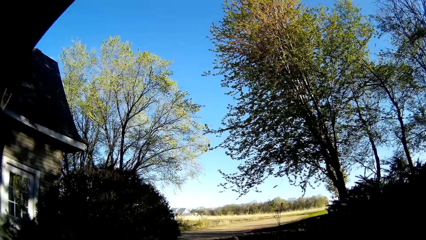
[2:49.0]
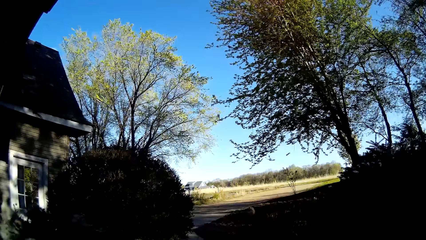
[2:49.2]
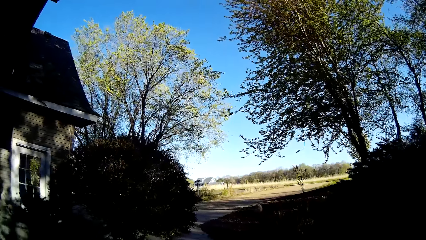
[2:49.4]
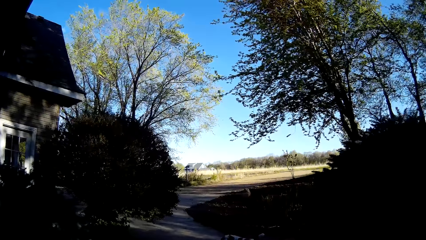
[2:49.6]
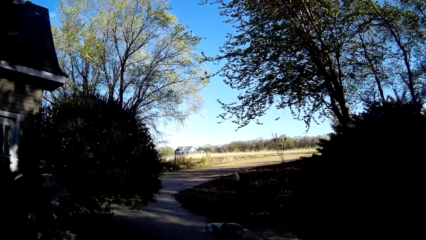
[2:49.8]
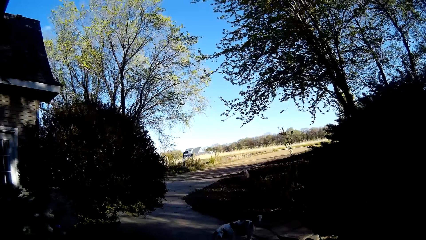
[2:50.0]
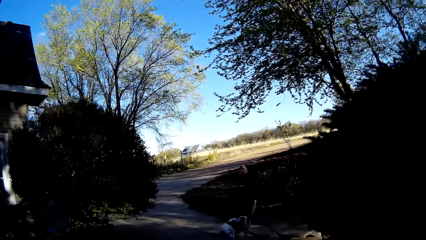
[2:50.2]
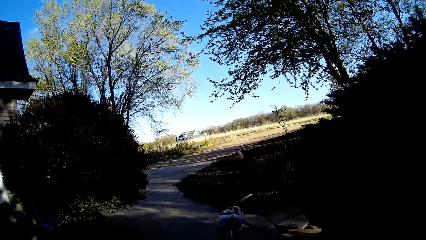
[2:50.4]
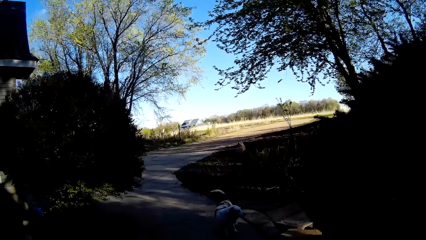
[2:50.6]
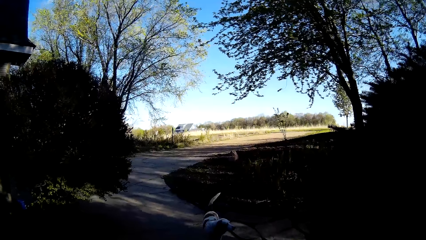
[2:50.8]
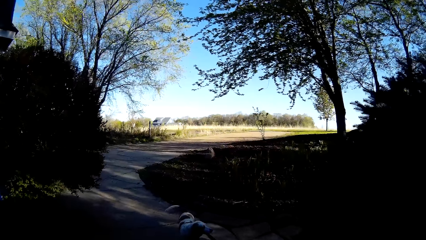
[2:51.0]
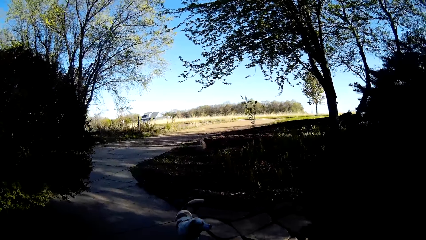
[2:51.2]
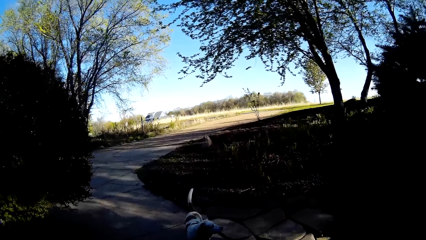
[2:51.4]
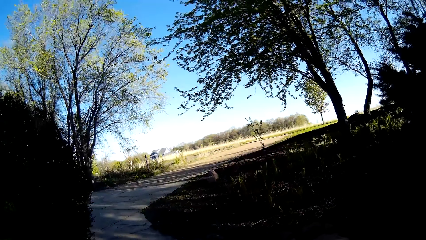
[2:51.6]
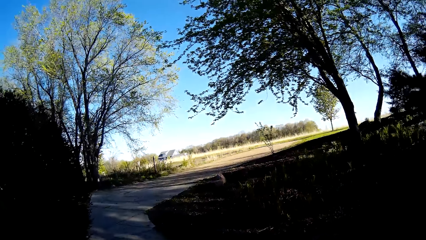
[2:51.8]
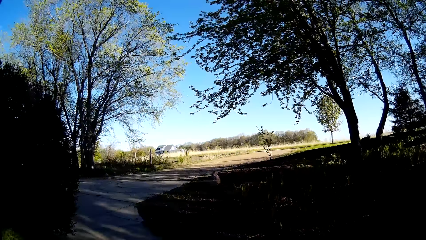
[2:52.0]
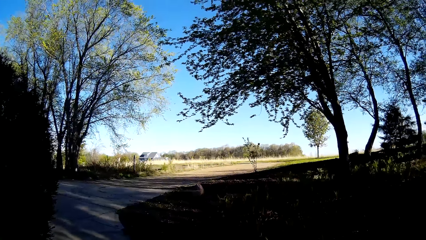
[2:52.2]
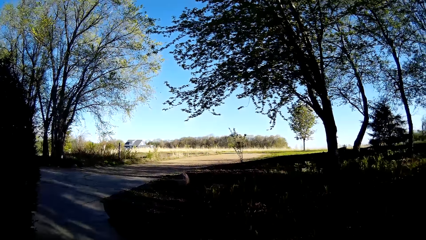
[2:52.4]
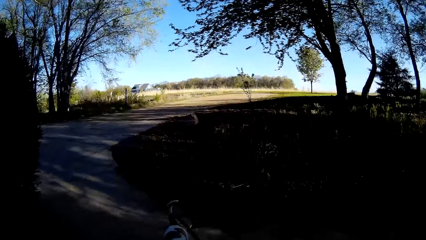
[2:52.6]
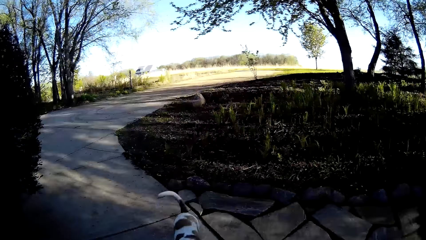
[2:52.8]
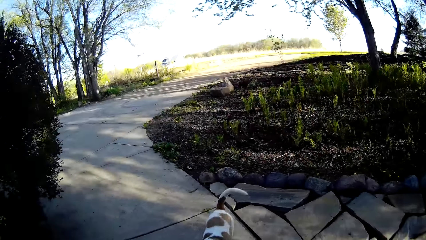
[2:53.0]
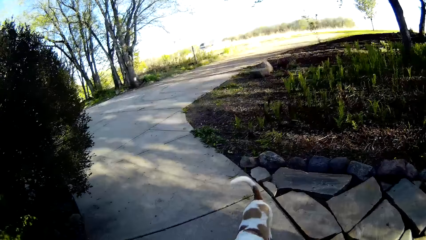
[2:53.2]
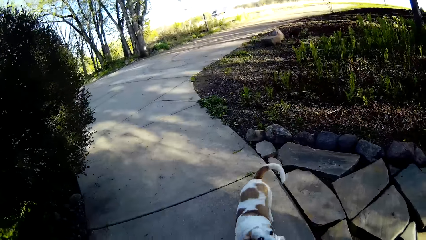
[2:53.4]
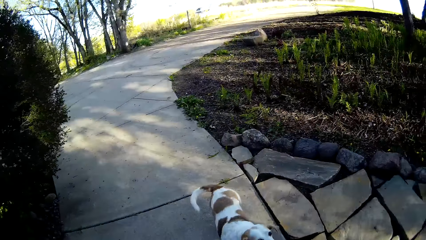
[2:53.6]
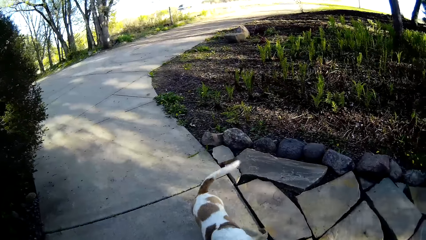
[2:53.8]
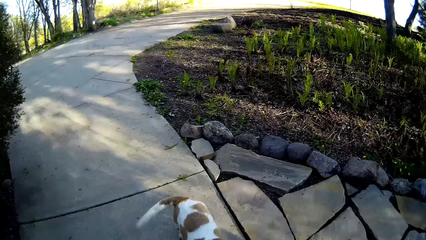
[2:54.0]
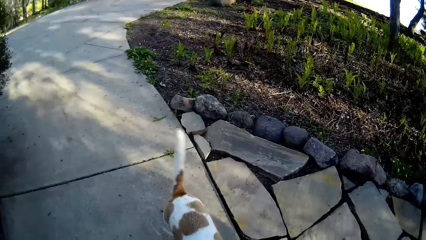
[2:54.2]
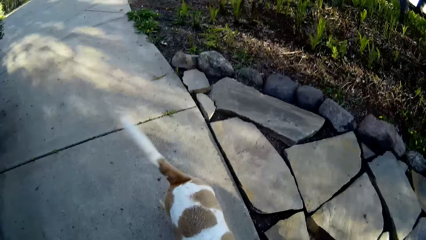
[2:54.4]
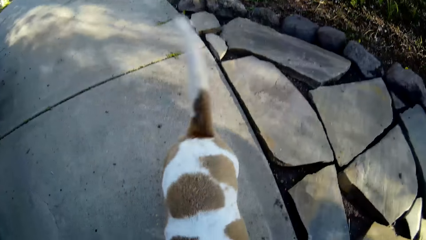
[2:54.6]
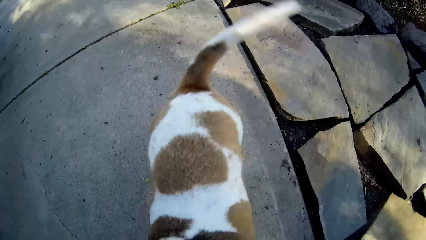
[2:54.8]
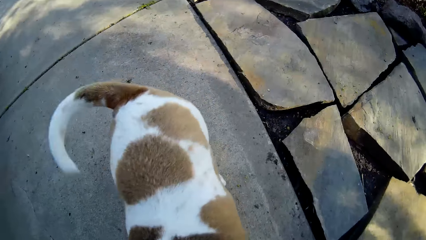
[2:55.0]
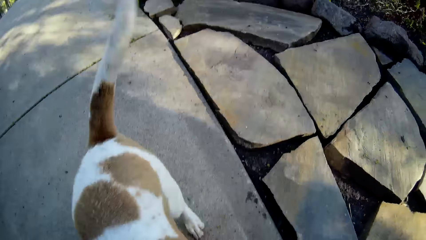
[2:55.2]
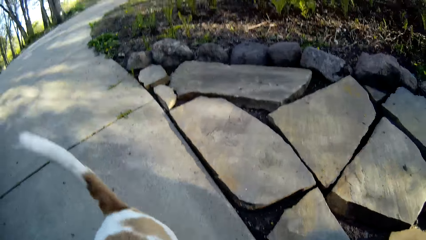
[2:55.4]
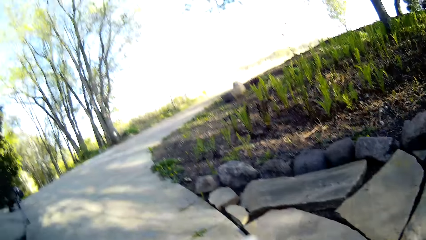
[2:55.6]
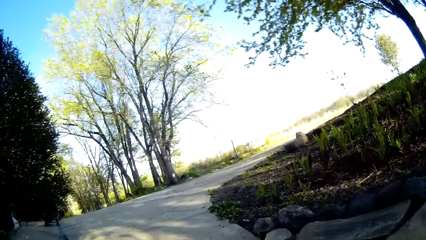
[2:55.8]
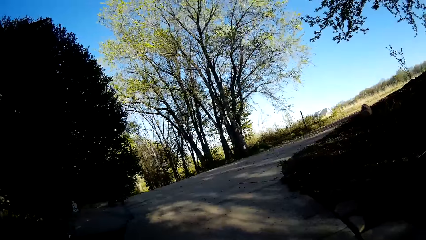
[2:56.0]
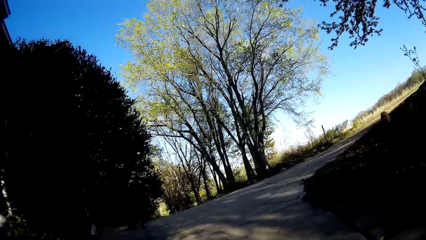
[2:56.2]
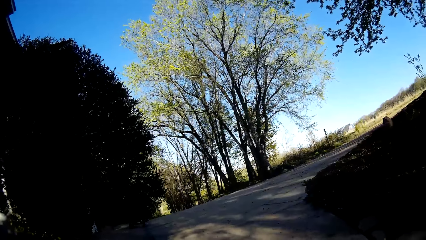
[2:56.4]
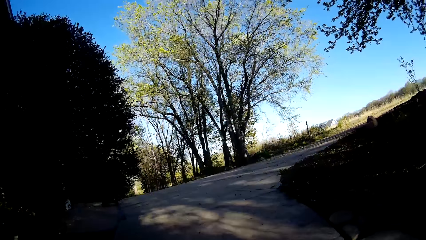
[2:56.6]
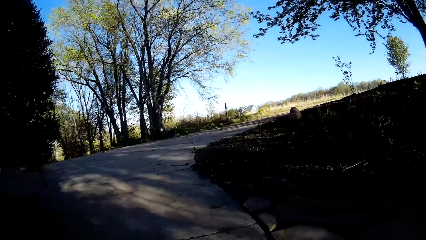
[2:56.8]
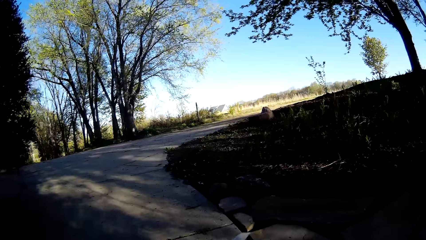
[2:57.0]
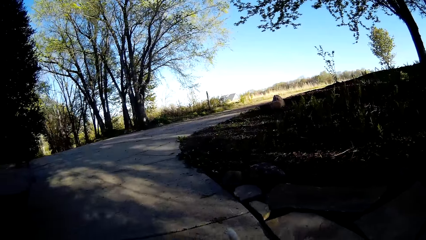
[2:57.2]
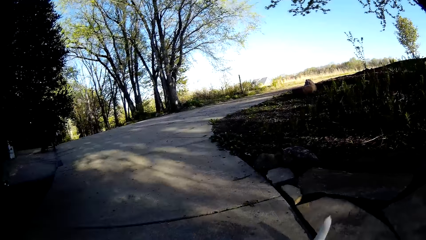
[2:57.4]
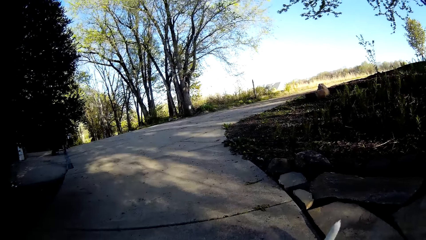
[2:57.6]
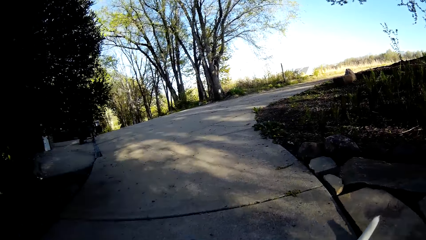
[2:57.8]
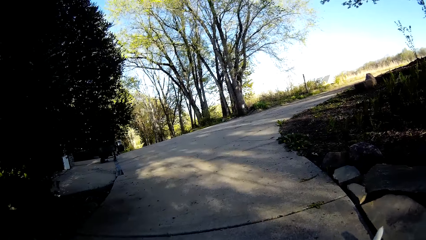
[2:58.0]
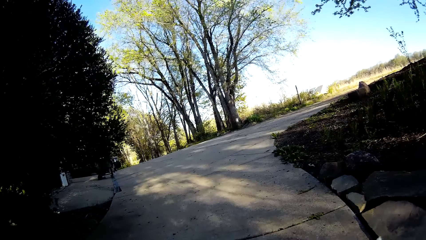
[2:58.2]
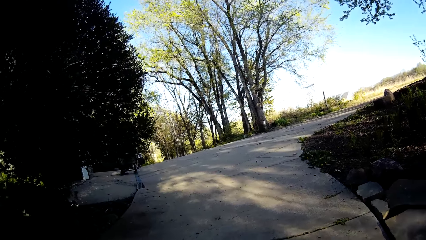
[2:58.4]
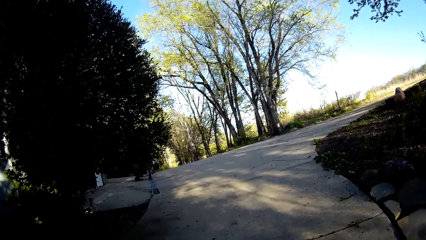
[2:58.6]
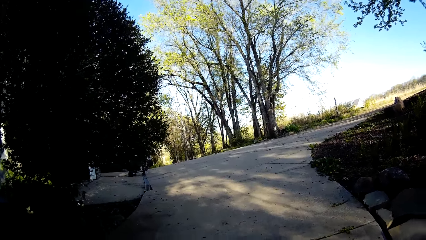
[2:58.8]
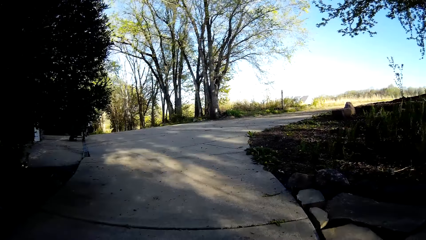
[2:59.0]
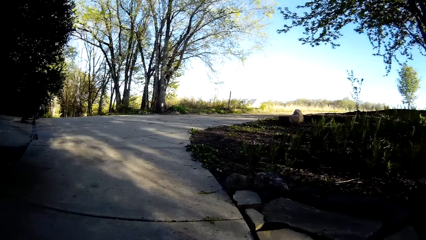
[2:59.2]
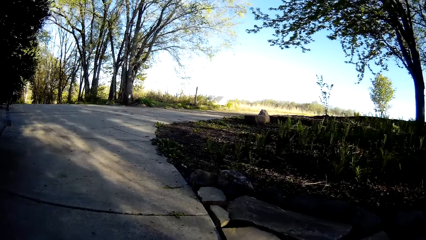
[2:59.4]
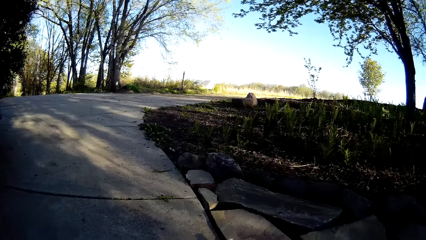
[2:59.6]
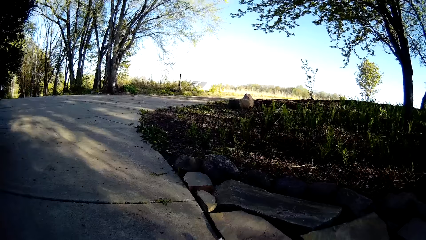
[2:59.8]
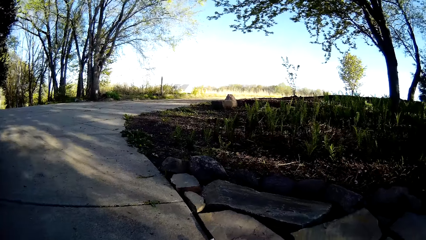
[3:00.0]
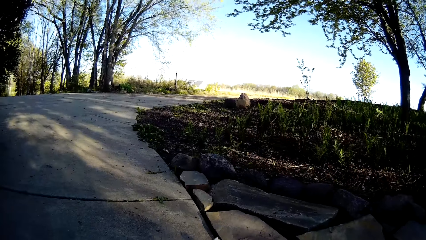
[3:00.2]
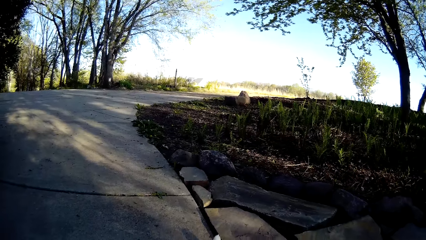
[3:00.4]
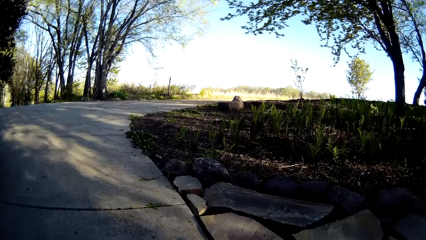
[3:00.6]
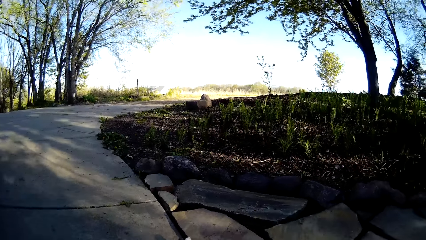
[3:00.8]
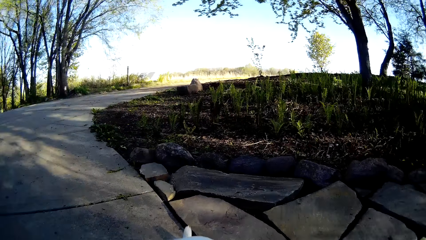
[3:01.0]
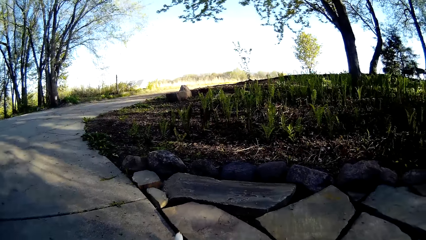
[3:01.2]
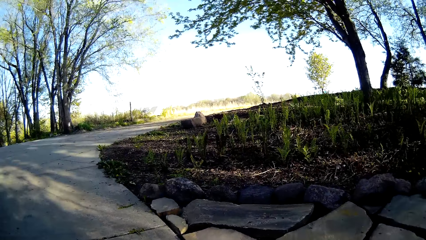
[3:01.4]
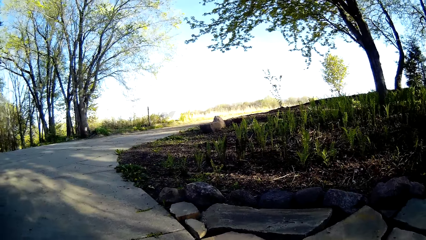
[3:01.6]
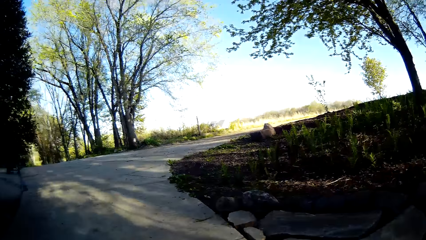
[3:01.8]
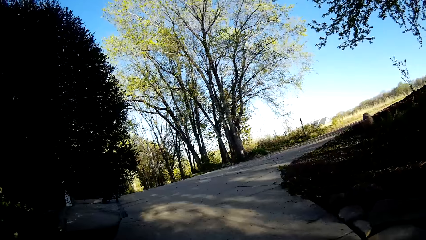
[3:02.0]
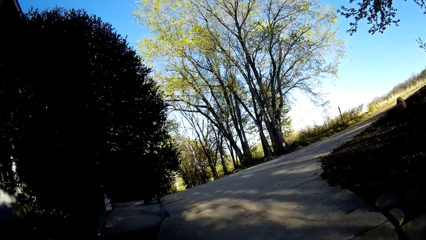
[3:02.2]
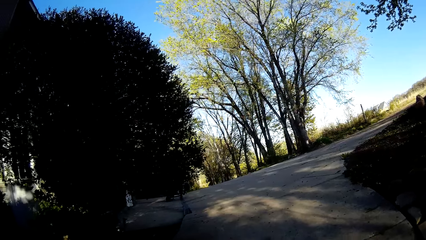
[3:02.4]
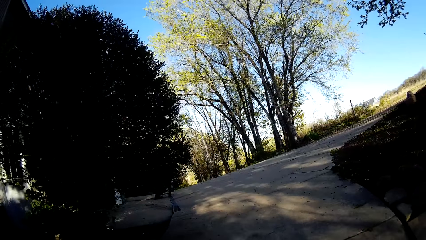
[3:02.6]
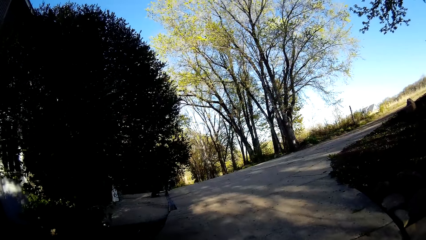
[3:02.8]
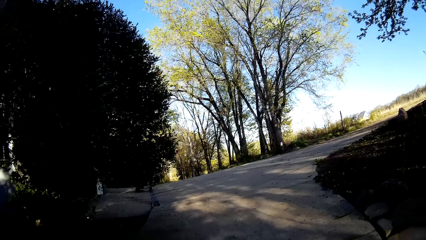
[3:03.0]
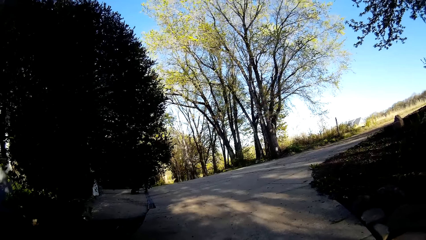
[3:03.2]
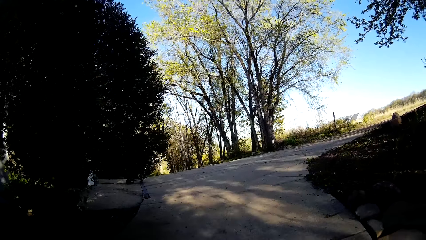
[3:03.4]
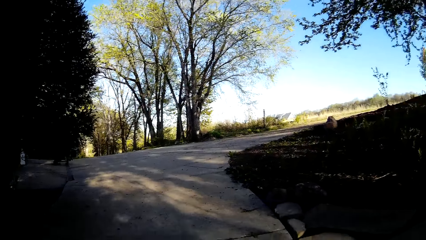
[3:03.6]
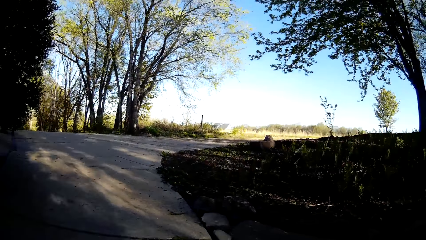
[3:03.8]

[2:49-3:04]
The camera wearer talks to the dog.
